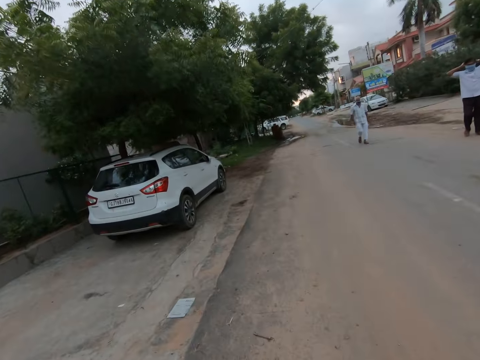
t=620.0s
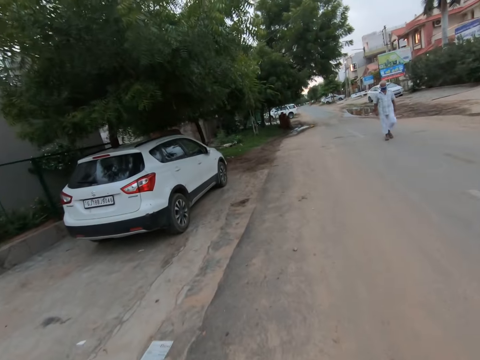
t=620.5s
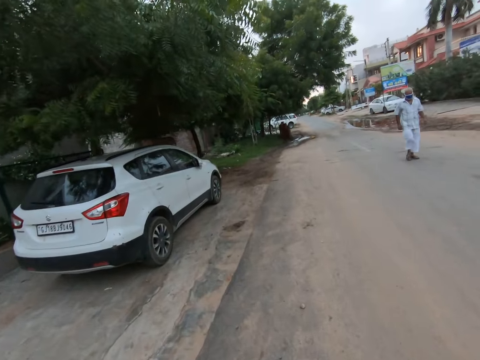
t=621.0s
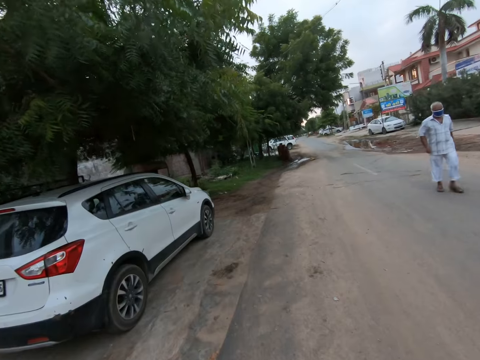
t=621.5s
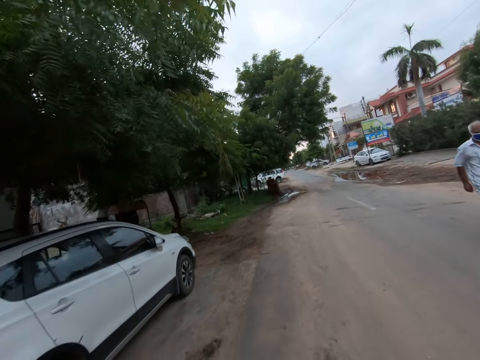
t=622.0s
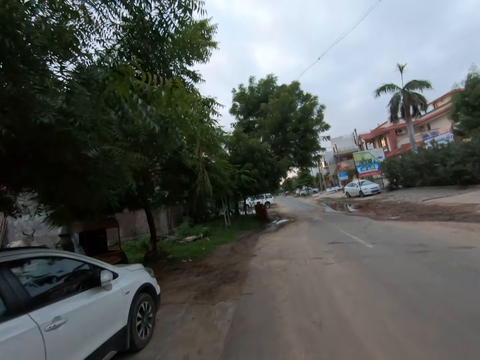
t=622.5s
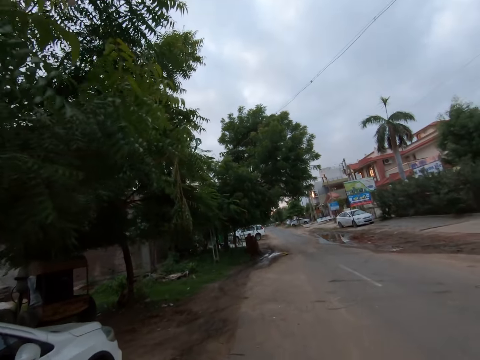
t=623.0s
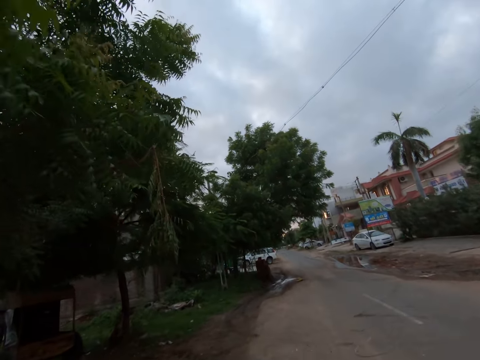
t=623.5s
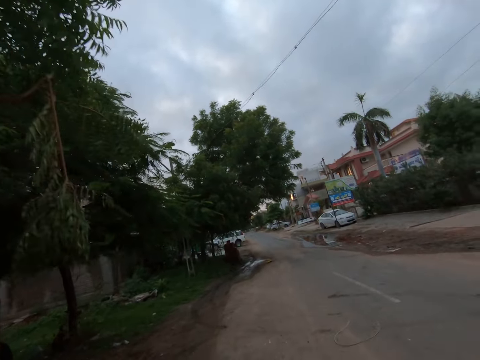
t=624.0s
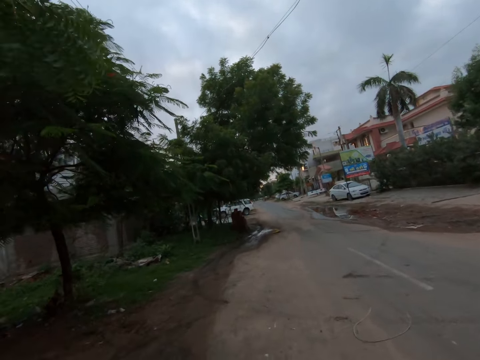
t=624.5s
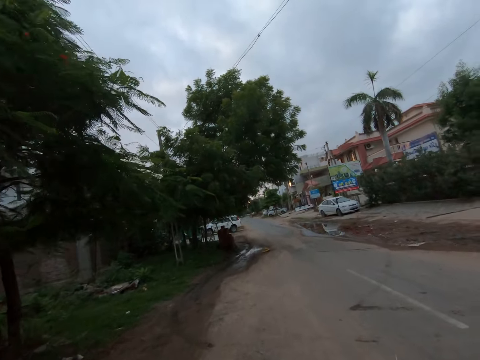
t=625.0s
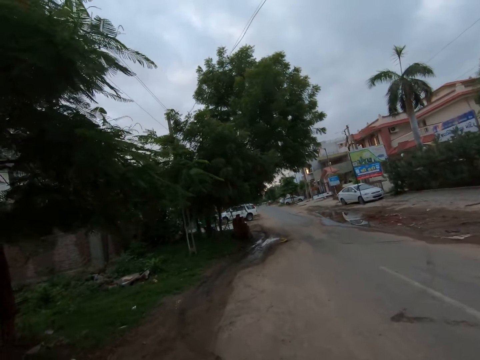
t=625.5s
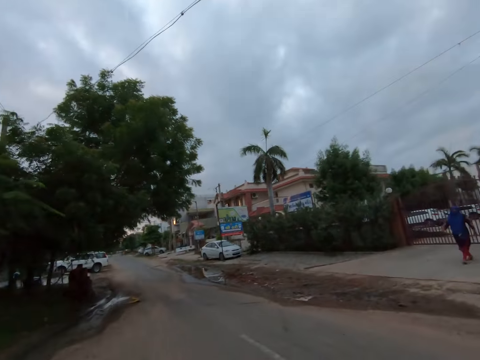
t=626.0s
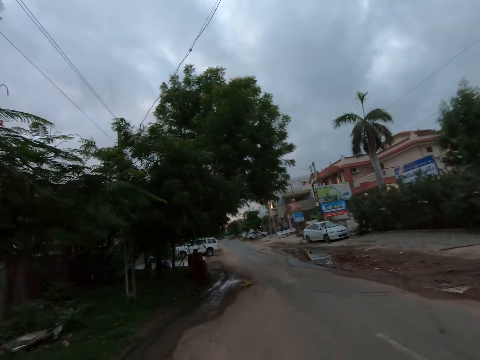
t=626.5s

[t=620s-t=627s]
The camera wearer walks past a man.

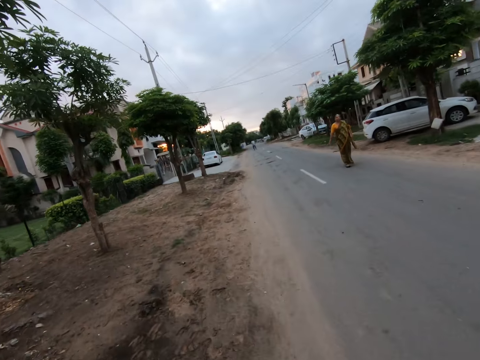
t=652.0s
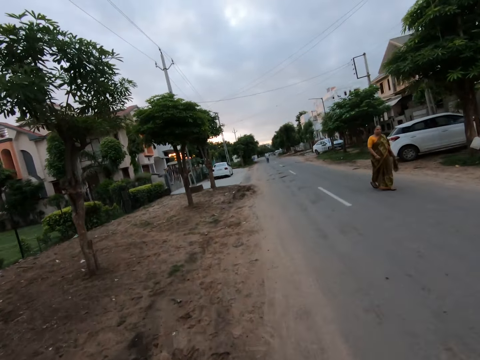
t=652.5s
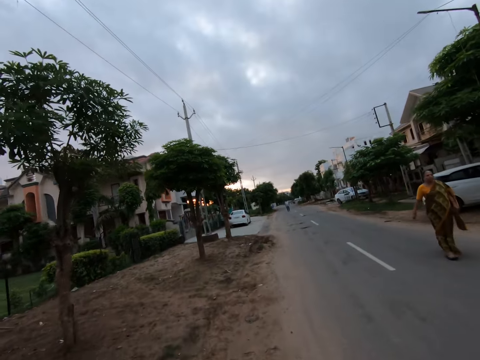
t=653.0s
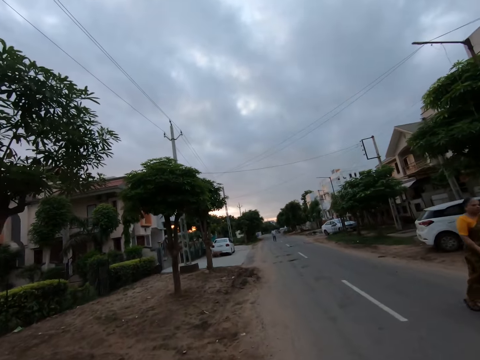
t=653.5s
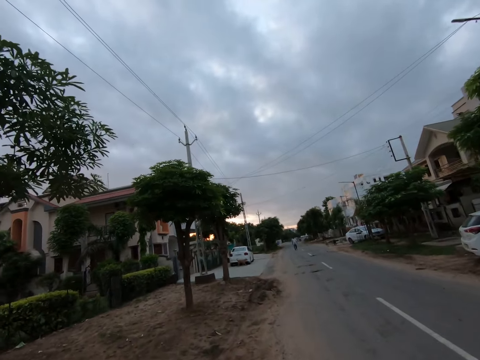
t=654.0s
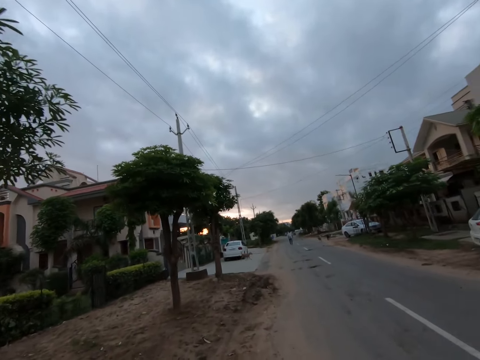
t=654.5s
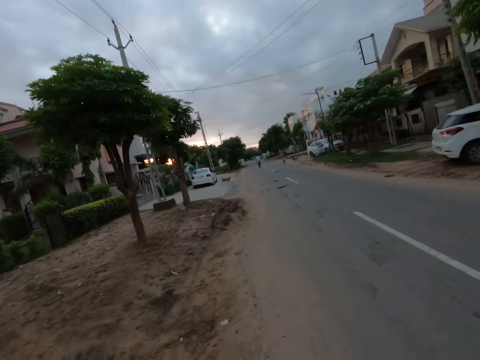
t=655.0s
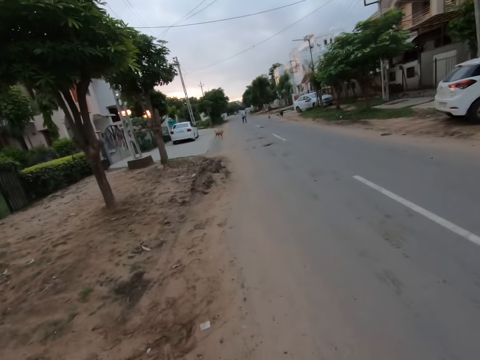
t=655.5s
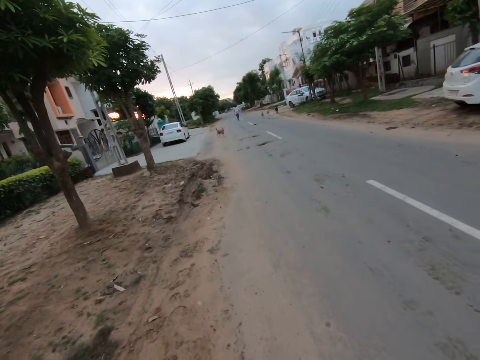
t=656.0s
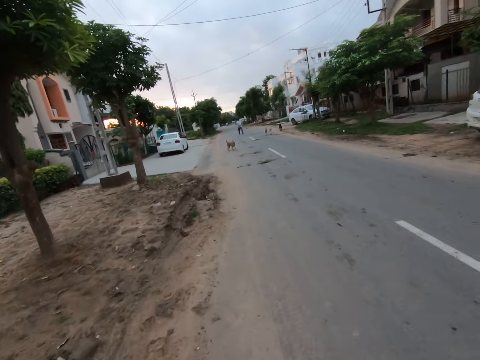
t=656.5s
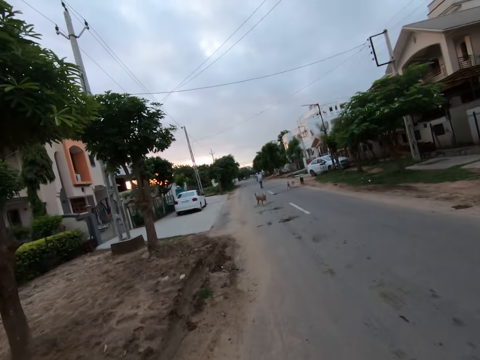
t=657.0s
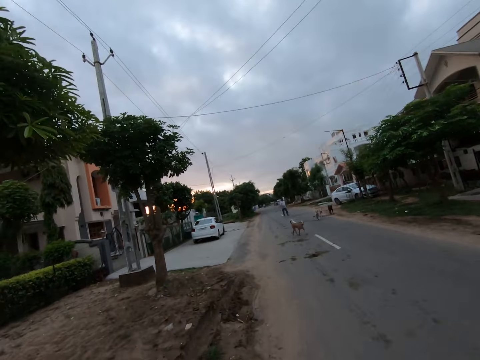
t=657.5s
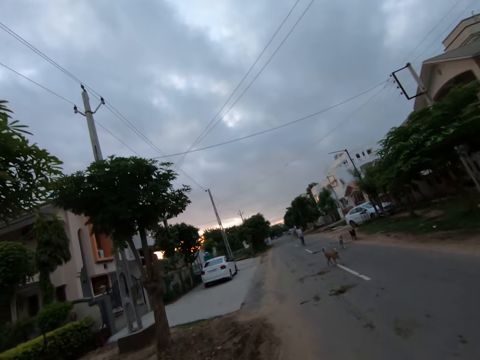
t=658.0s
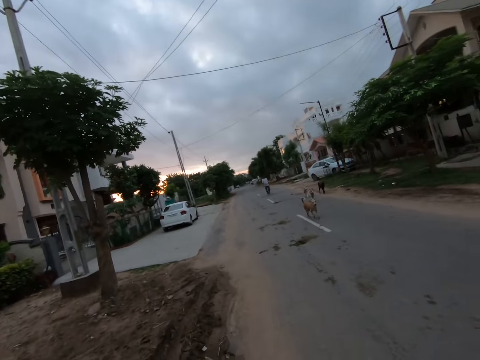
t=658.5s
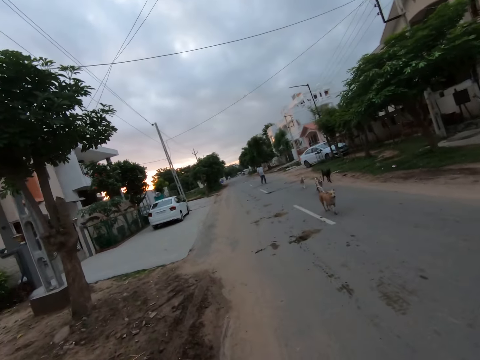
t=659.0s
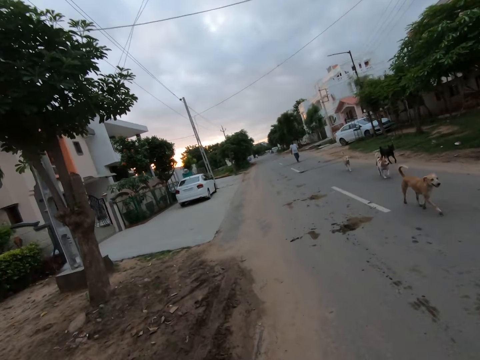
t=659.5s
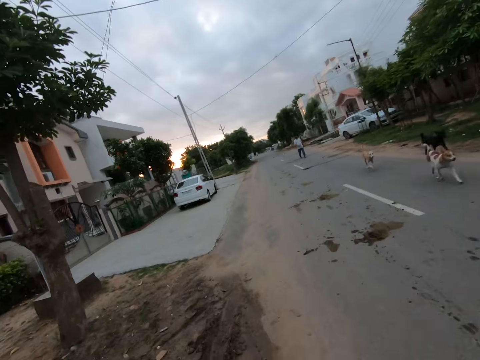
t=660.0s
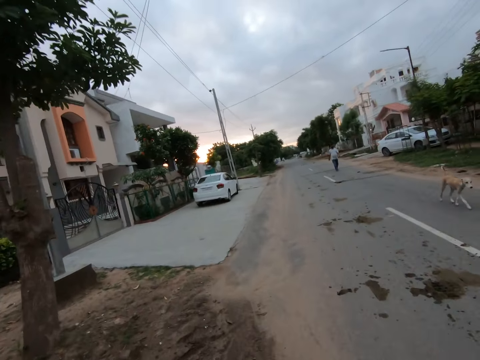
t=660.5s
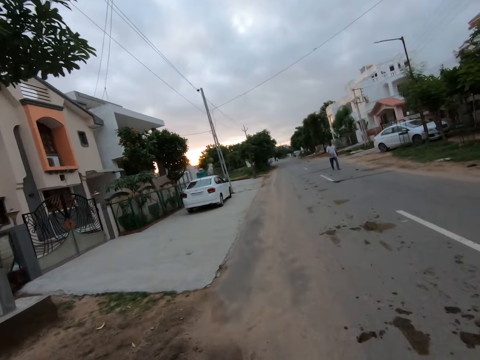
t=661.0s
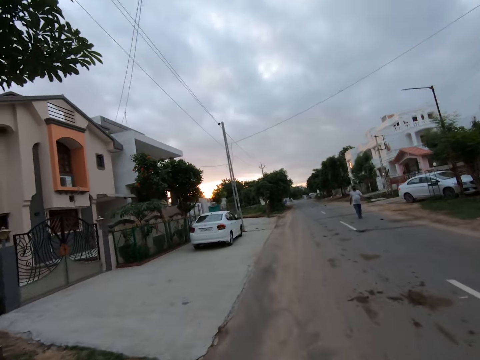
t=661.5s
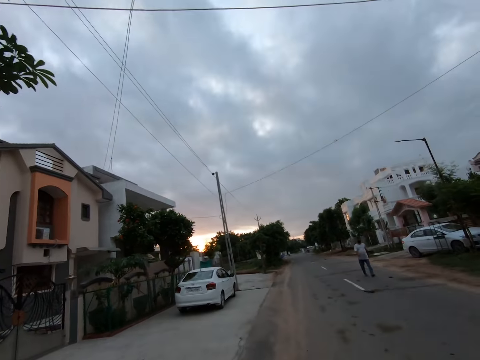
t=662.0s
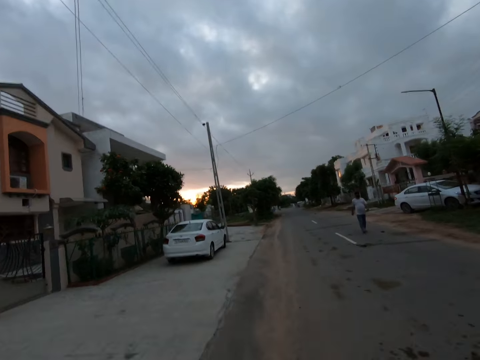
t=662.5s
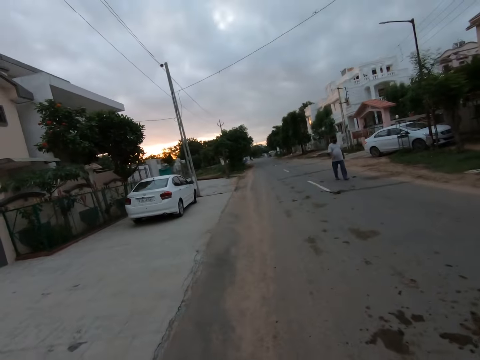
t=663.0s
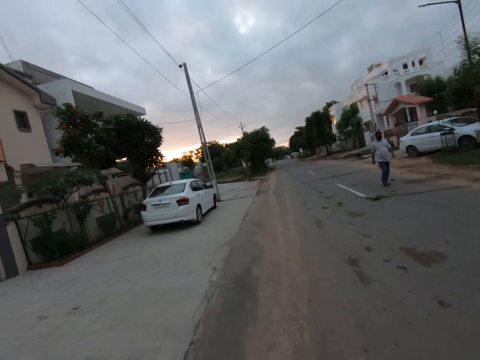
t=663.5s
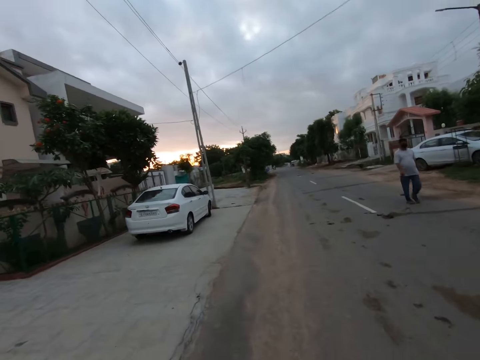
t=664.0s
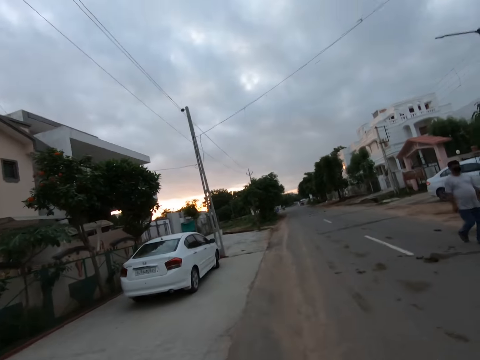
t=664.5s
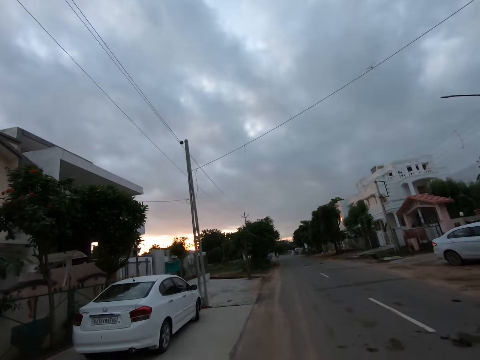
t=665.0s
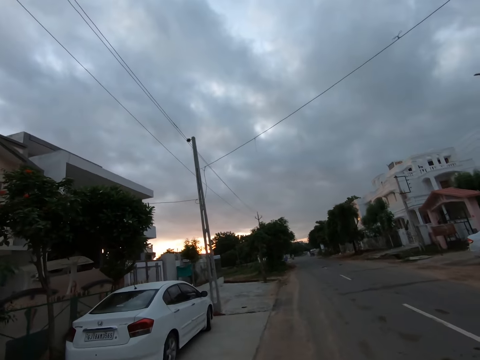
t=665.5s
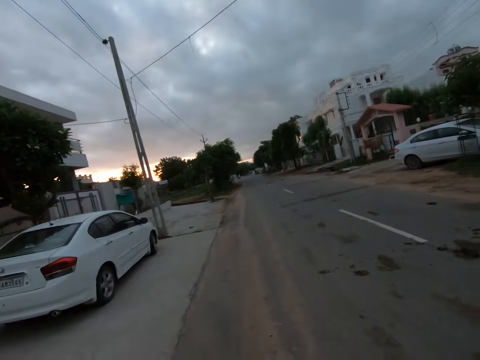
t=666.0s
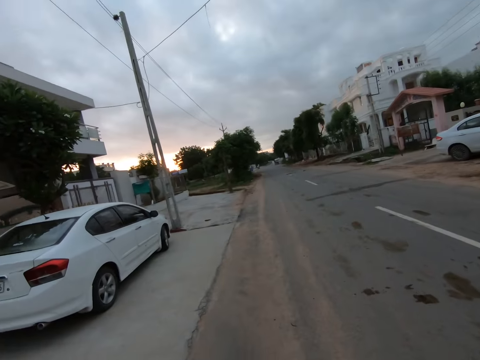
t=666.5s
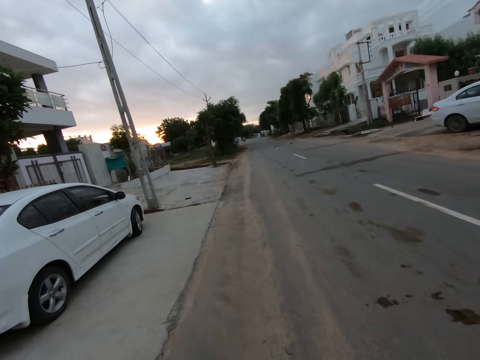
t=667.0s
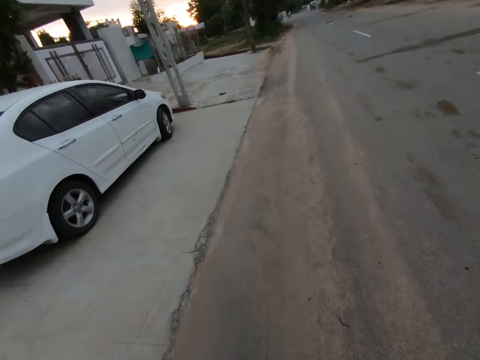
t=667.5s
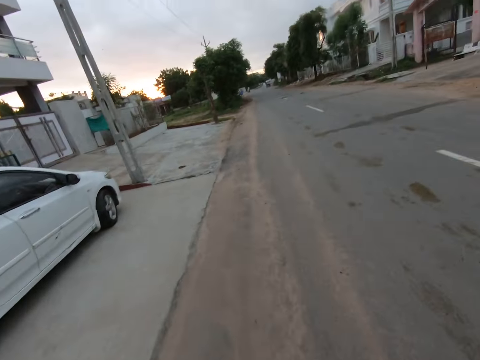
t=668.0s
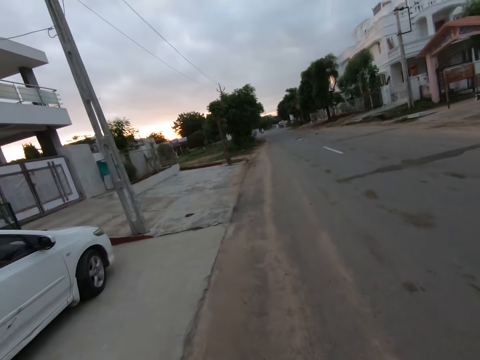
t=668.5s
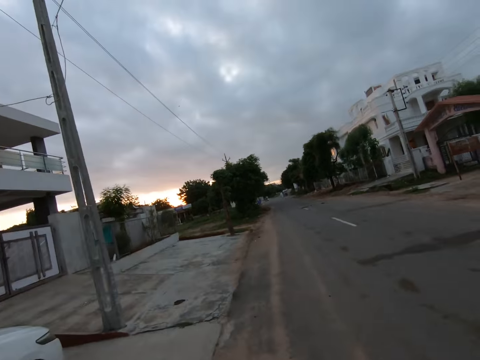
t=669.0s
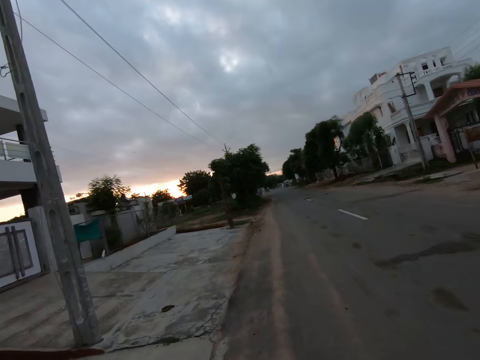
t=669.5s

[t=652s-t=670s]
The camera wearer walks past a woman. They walk past a dog. They walk past another dog. They walk past another dog. They walk past another dog. They walk past a man.
